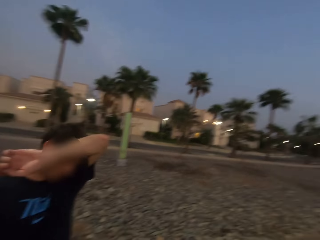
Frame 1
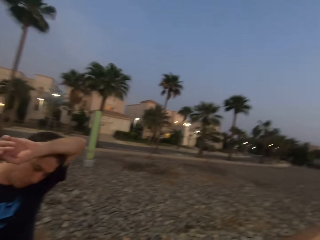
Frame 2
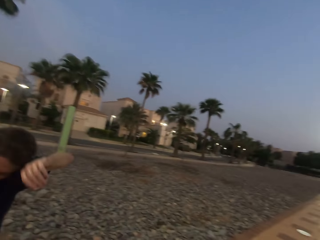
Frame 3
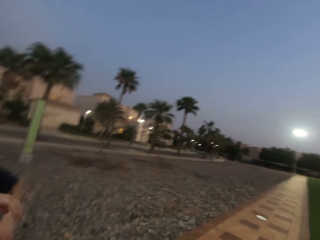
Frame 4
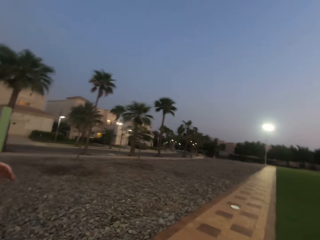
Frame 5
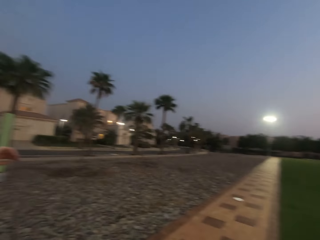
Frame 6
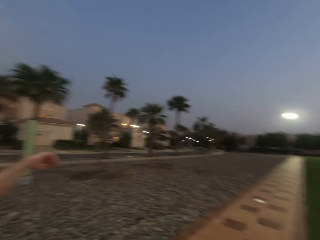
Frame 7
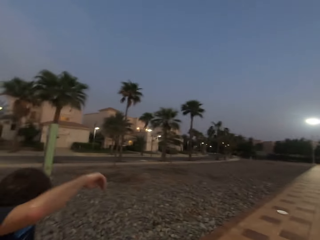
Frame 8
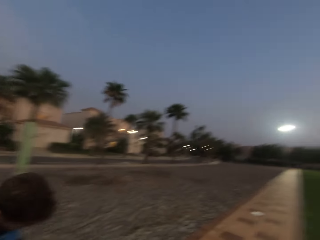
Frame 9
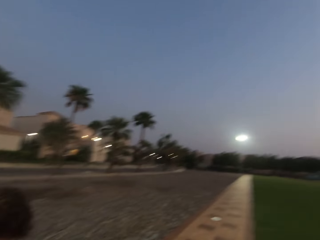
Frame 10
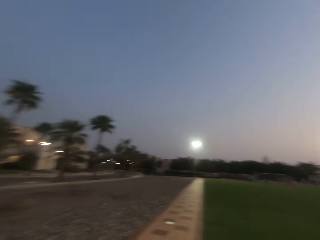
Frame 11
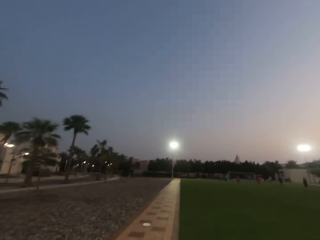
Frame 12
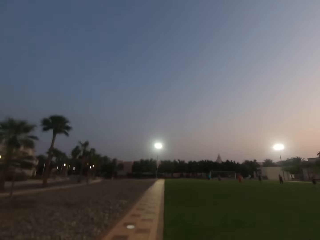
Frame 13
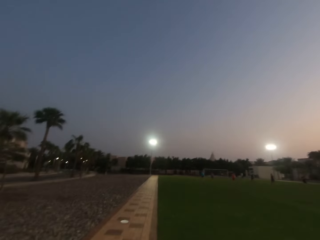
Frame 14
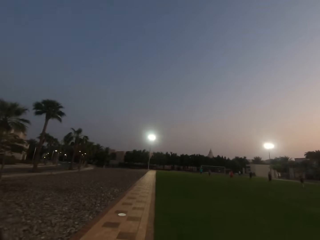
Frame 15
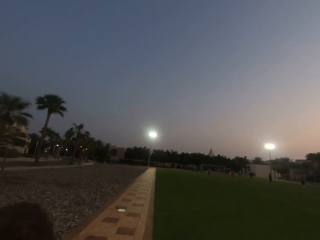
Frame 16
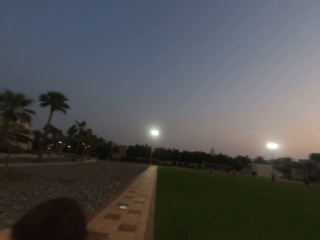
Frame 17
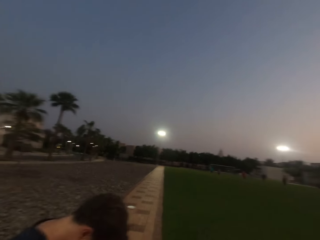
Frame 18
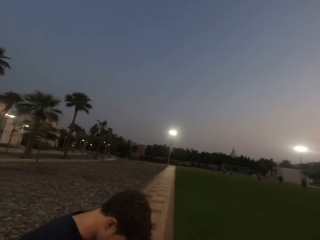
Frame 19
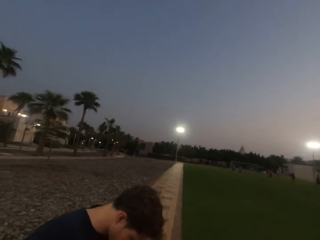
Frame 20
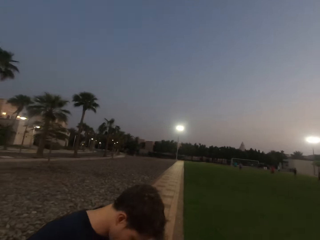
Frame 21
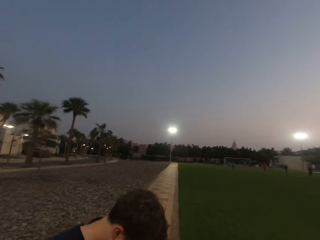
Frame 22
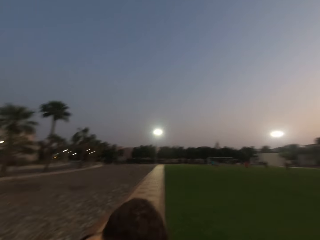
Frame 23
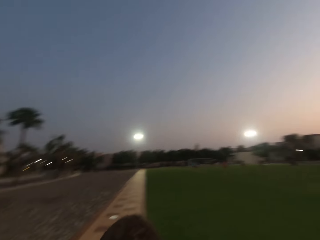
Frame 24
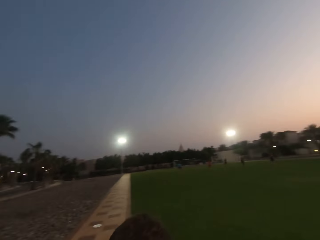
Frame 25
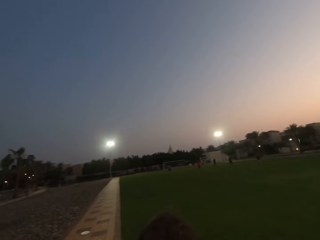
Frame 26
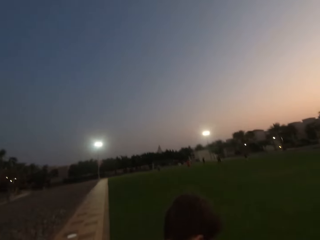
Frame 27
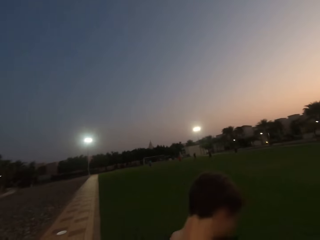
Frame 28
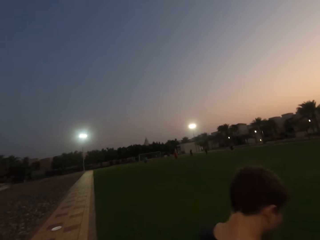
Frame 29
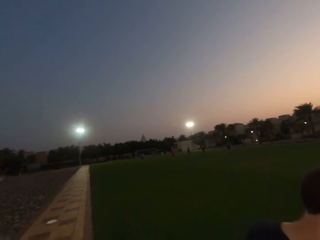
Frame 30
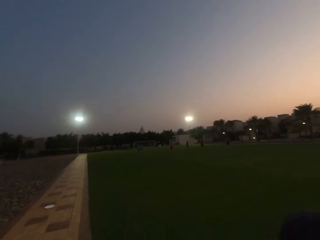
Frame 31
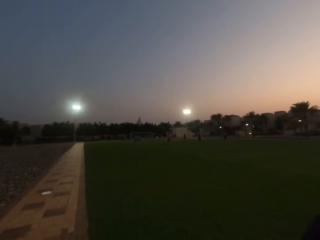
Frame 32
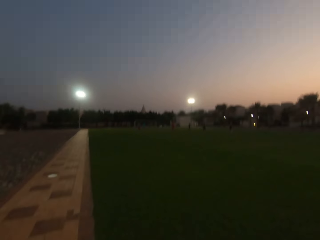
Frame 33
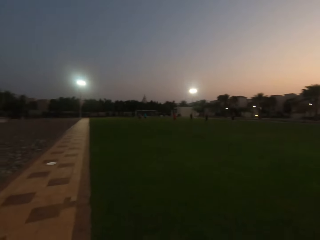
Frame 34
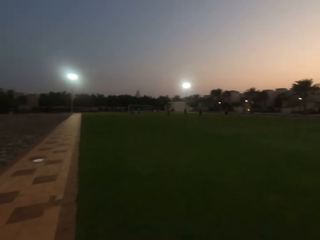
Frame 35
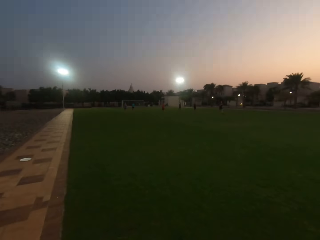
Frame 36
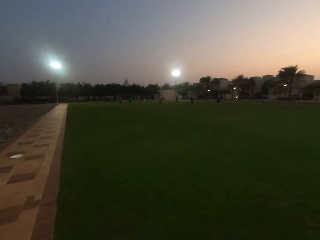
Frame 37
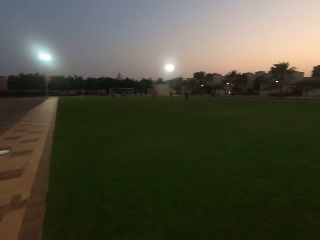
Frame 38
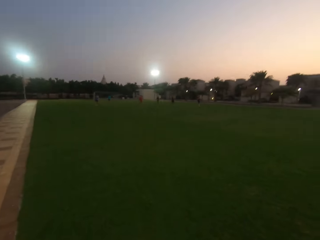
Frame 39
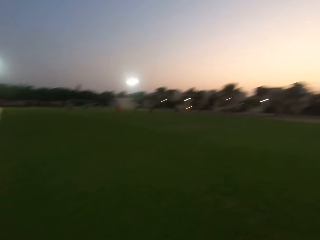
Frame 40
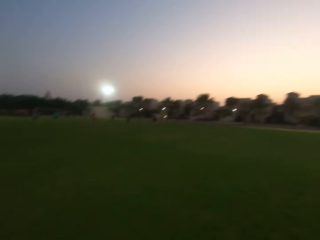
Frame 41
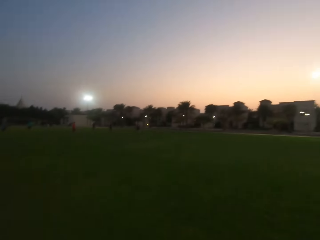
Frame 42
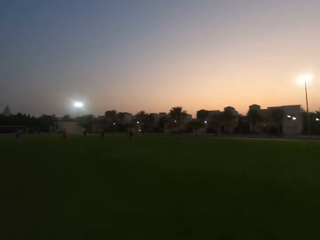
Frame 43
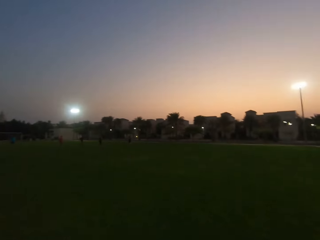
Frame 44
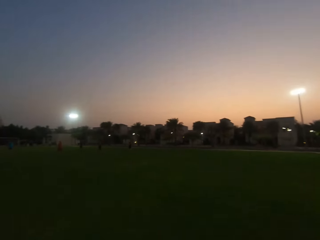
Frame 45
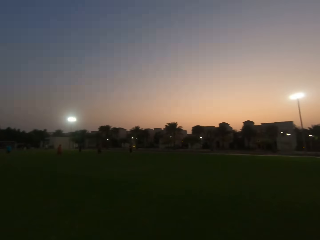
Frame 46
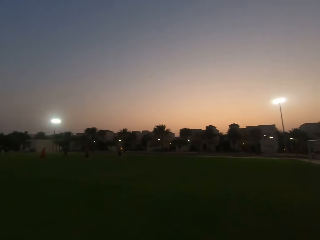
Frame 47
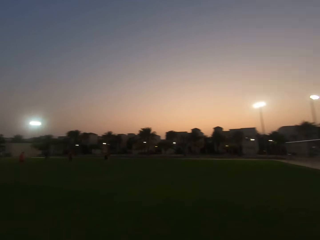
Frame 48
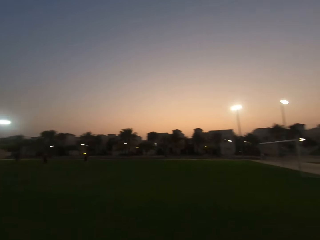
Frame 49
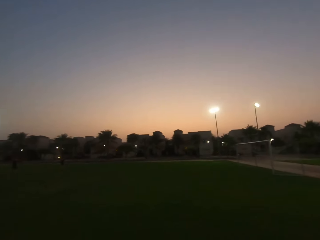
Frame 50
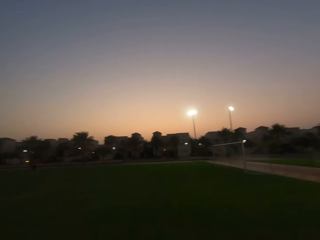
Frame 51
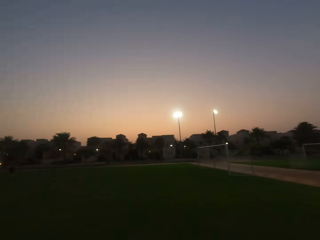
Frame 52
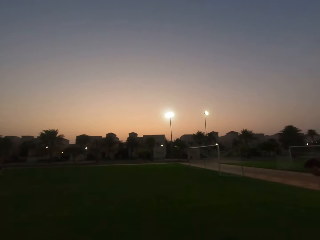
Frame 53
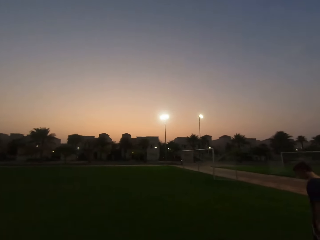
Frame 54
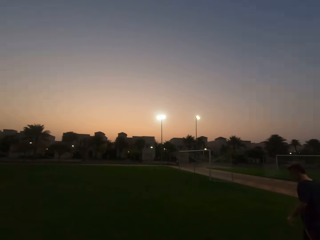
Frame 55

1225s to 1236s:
The camera wearer looks forward. A man walks. The camera wearer walks and enters the field.

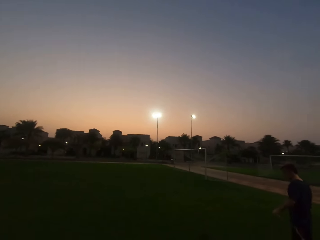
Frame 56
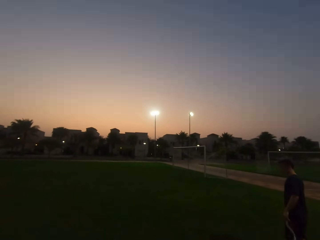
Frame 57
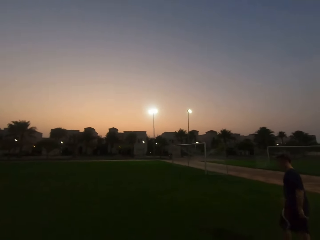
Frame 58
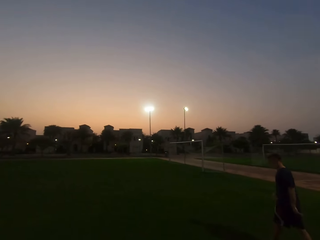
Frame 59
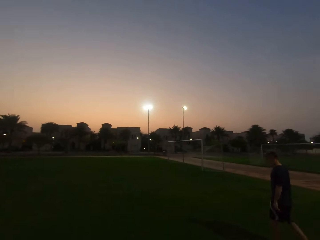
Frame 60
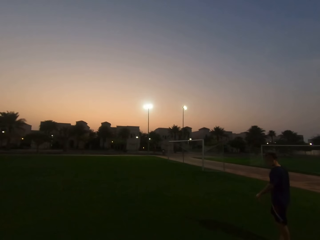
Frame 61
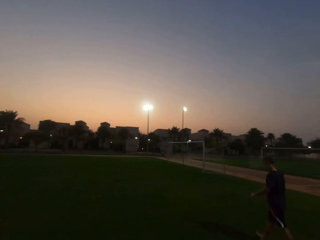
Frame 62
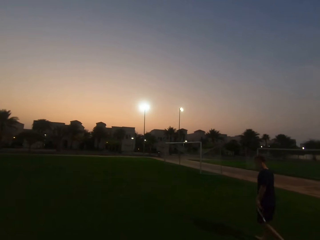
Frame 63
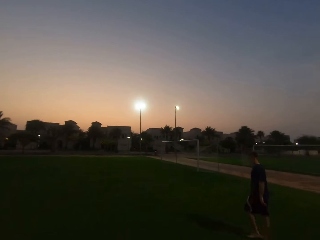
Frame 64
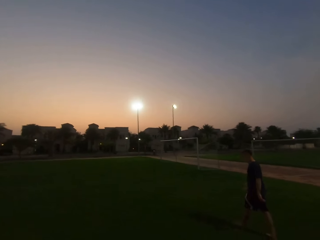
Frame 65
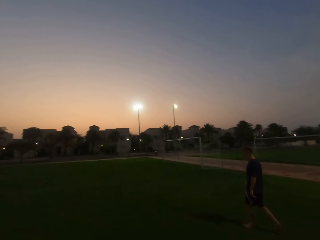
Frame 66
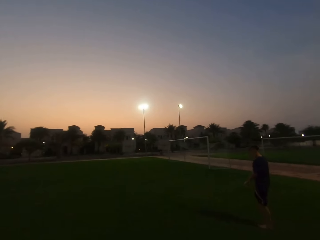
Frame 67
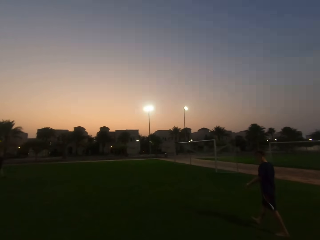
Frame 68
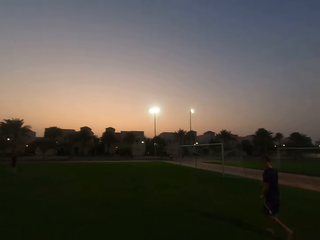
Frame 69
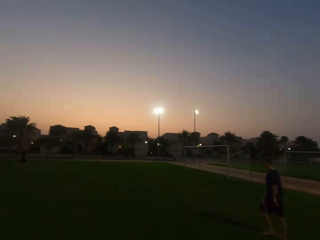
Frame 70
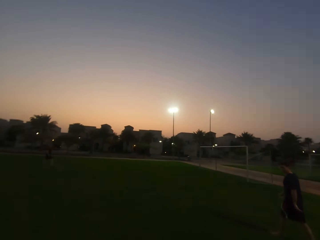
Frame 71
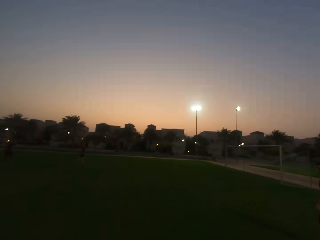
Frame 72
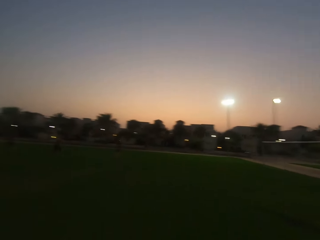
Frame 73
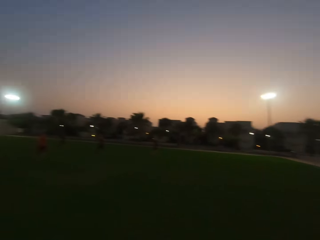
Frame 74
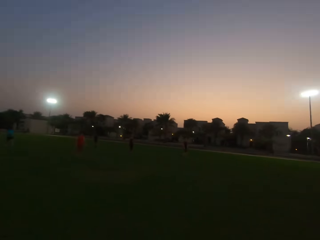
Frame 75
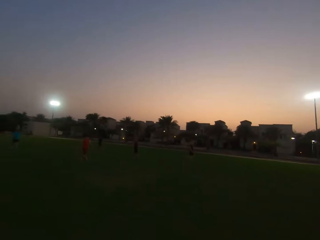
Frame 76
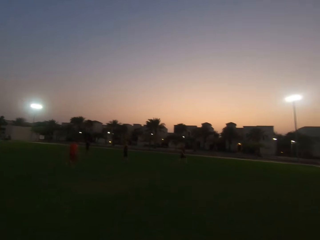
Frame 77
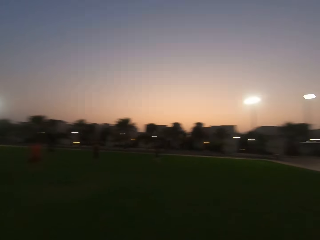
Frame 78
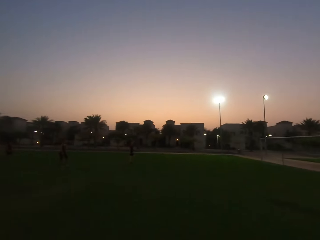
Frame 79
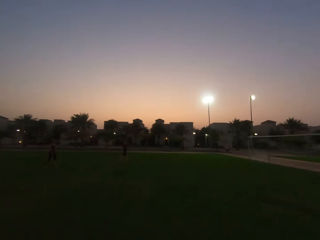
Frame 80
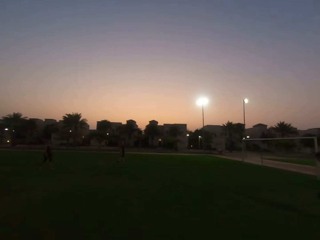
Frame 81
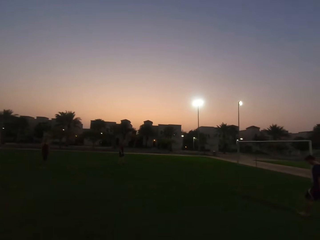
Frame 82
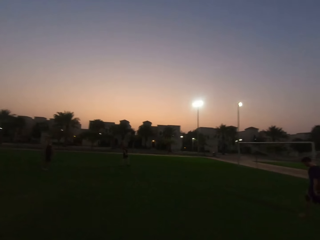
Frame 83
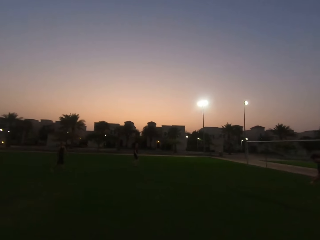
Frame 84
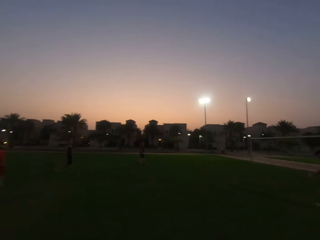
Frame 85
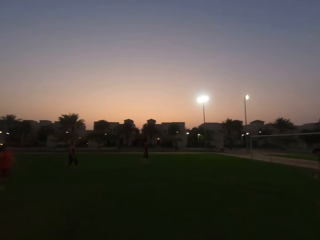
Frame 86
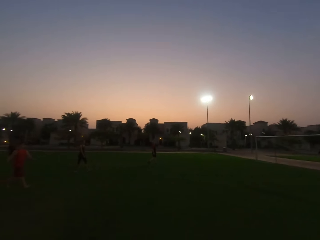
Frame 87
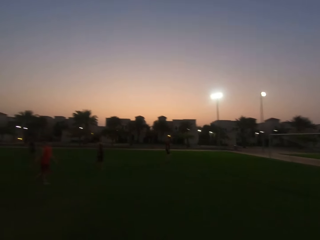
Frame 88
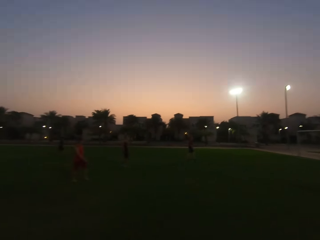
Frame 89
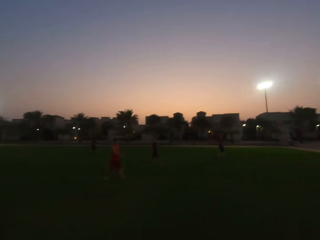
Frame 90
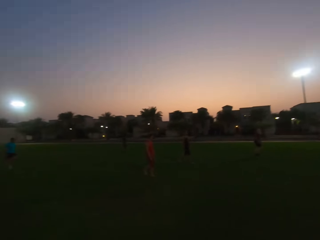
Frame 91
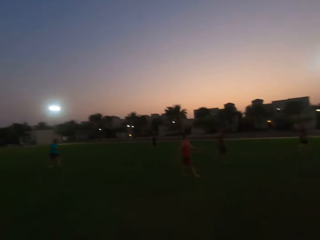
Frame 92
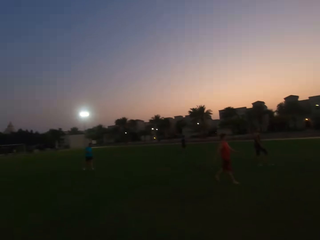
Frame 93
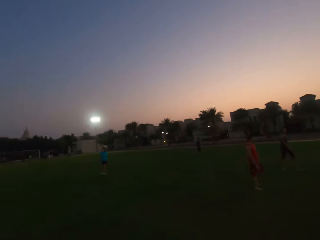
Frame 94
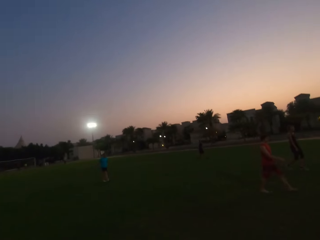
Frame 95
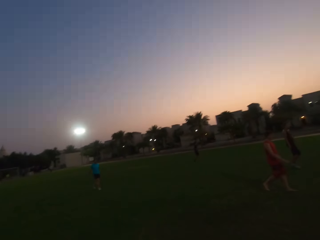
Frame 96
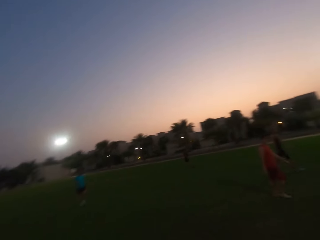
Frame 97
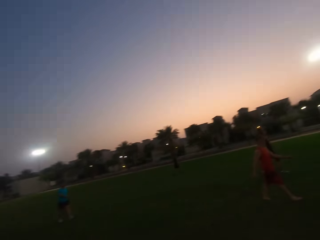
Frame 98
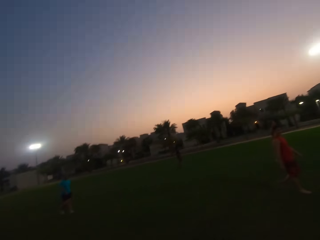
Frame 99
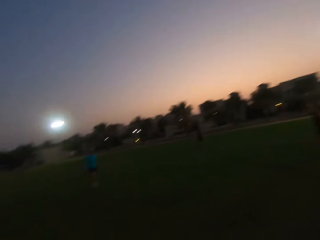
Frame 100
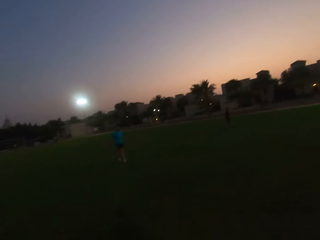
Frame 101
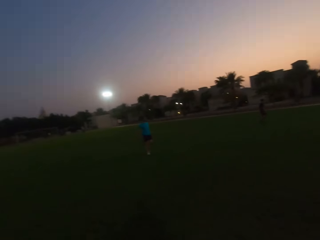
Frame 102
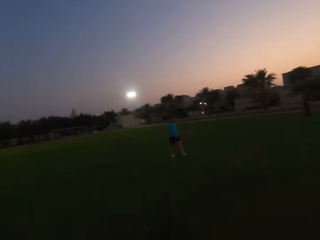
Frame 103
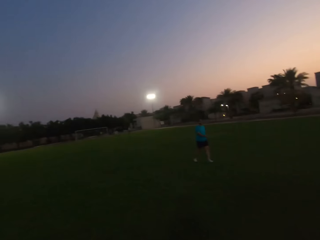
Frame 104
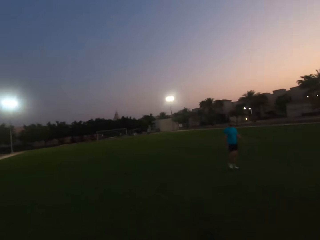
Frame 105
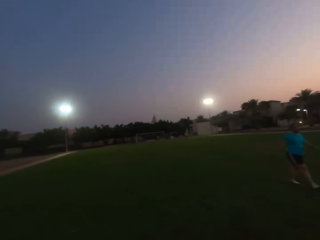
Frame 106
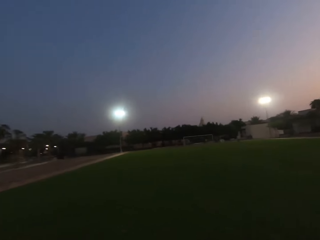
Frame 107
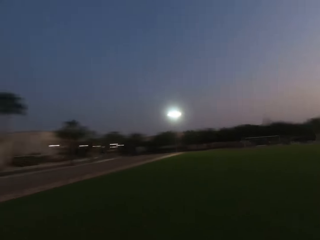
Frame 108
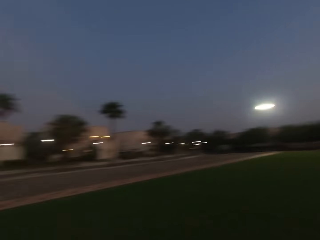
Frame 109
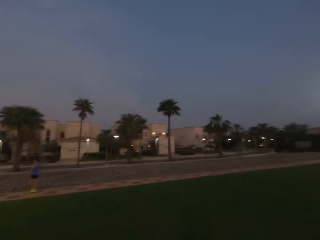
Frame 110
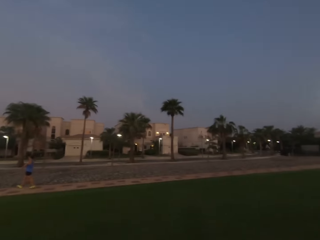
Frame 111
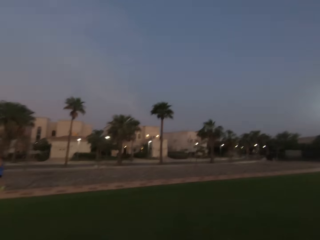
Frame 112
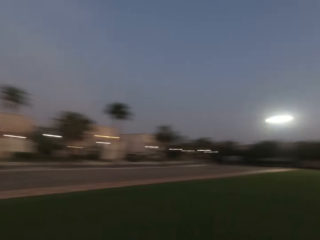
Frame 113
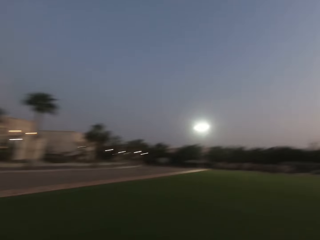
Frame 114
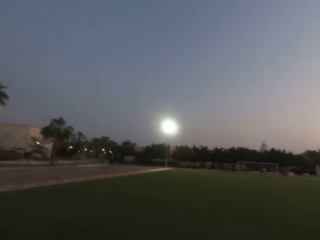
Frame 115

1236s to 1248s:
The camera wearer looks right. They walk forward. They turn around.
